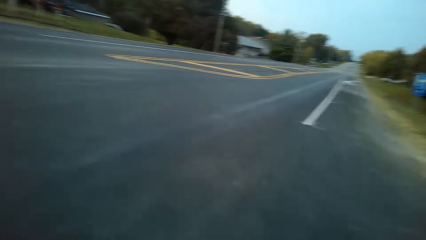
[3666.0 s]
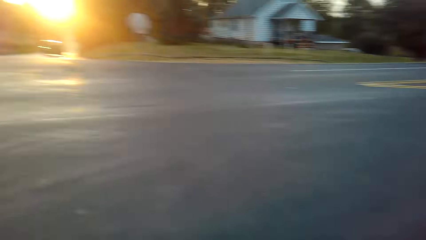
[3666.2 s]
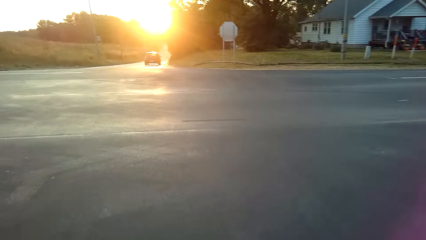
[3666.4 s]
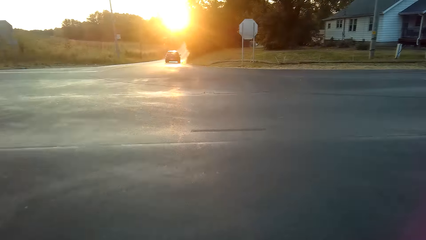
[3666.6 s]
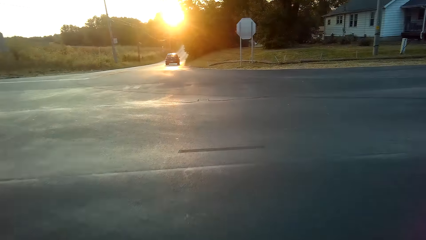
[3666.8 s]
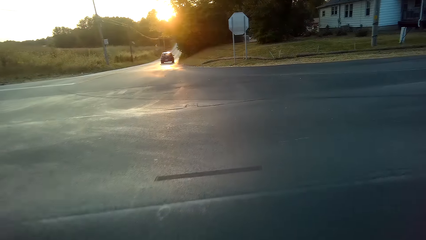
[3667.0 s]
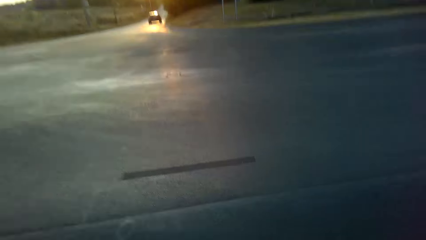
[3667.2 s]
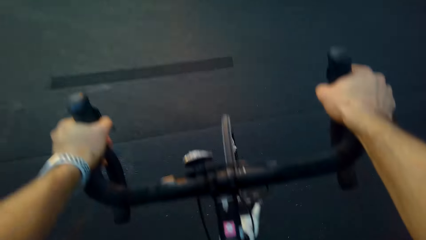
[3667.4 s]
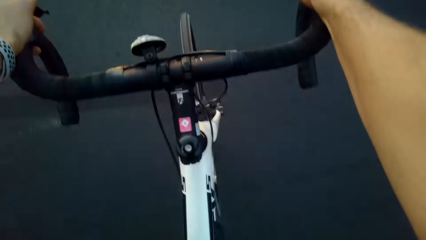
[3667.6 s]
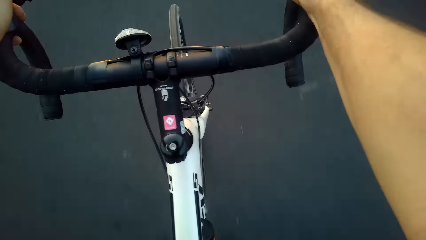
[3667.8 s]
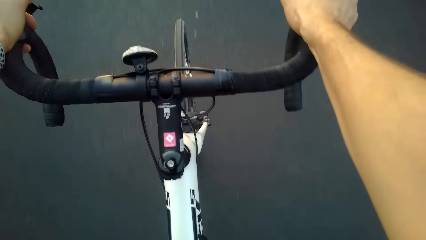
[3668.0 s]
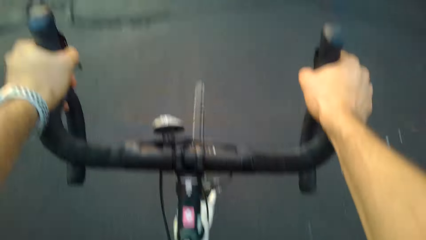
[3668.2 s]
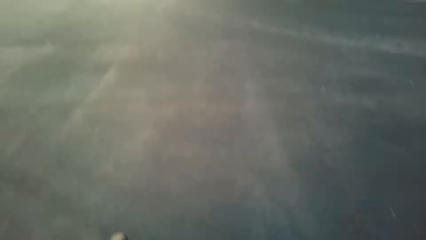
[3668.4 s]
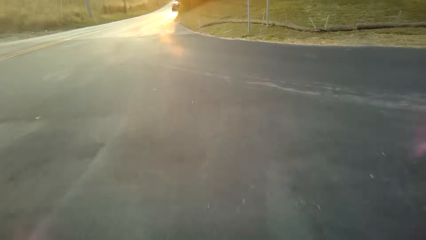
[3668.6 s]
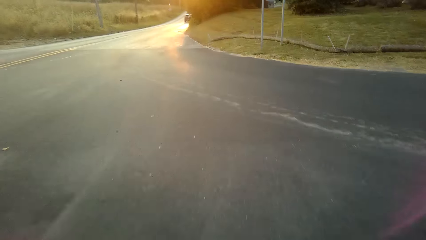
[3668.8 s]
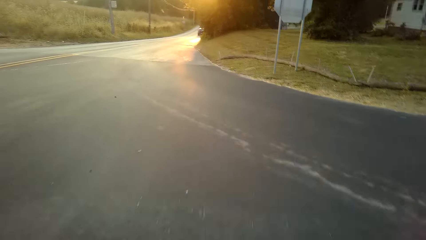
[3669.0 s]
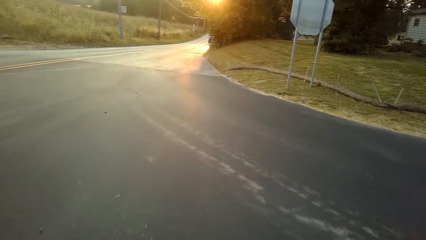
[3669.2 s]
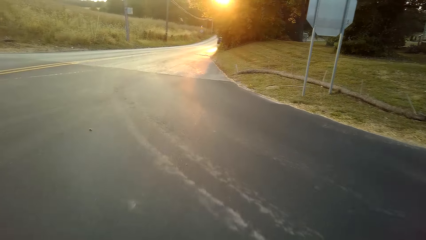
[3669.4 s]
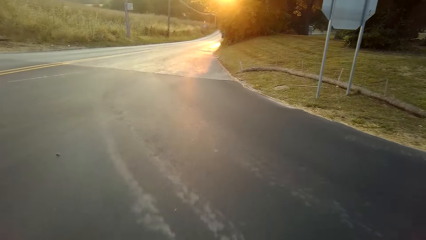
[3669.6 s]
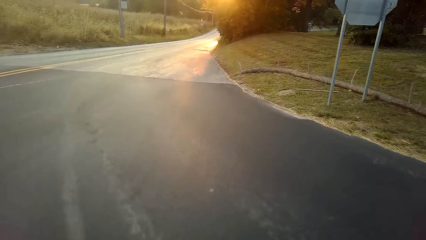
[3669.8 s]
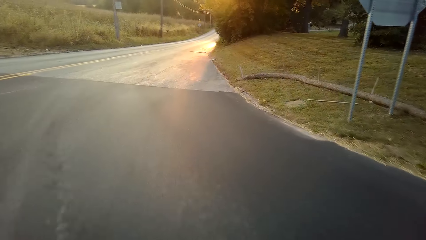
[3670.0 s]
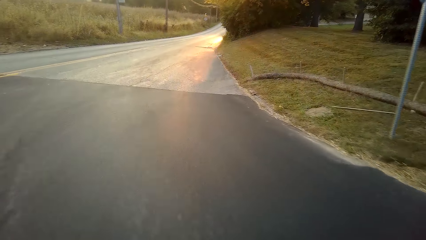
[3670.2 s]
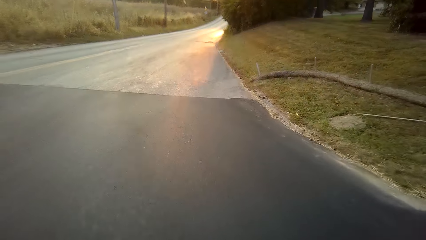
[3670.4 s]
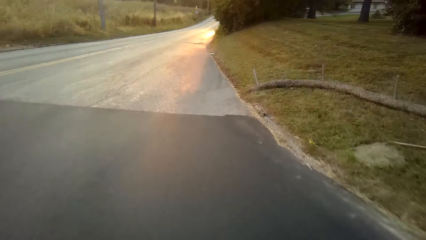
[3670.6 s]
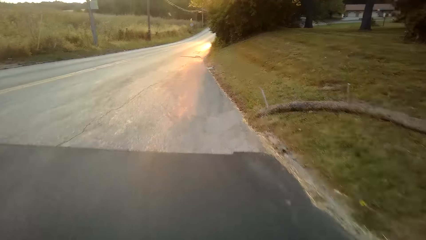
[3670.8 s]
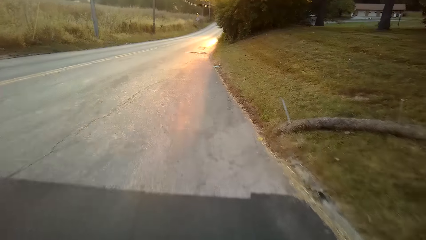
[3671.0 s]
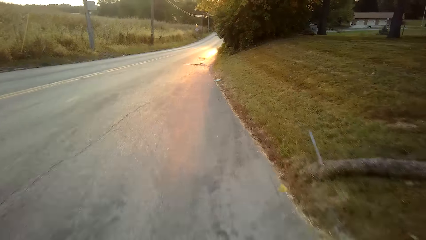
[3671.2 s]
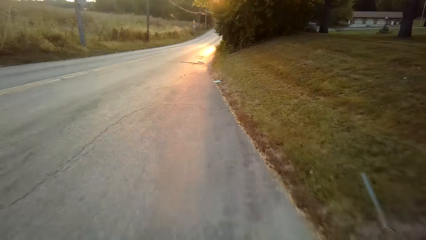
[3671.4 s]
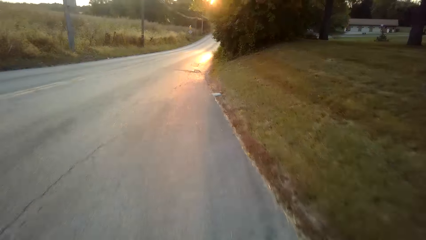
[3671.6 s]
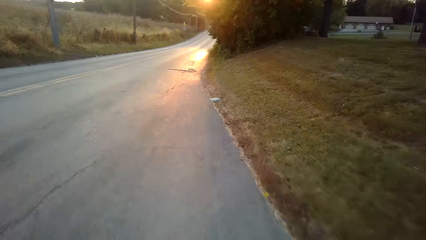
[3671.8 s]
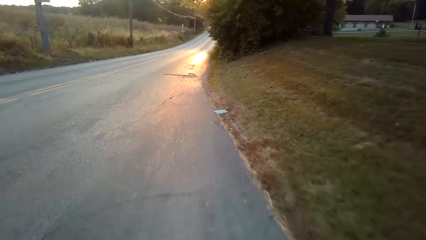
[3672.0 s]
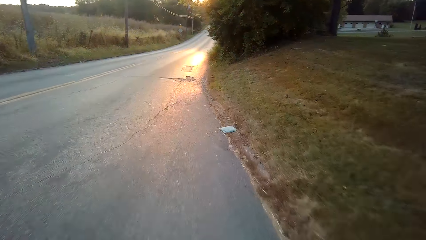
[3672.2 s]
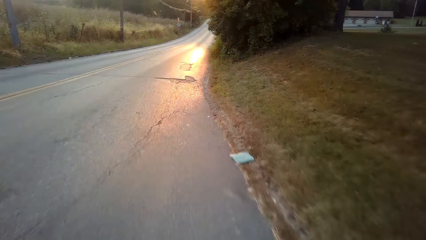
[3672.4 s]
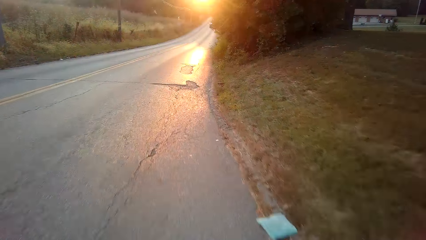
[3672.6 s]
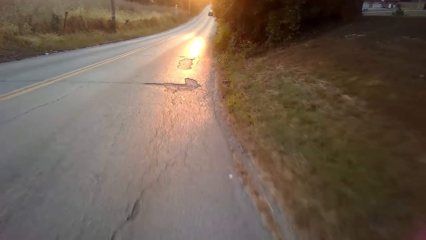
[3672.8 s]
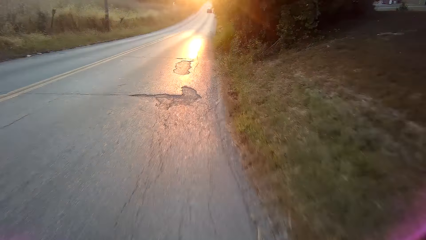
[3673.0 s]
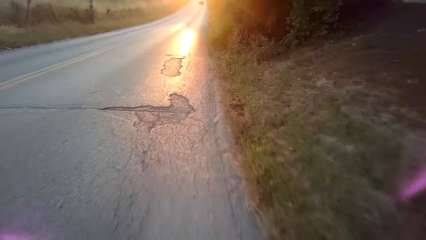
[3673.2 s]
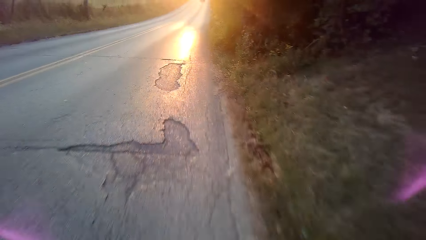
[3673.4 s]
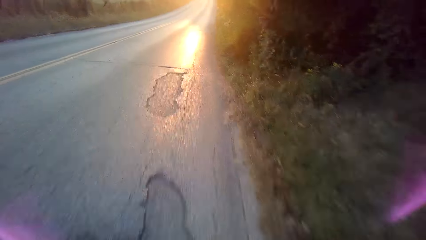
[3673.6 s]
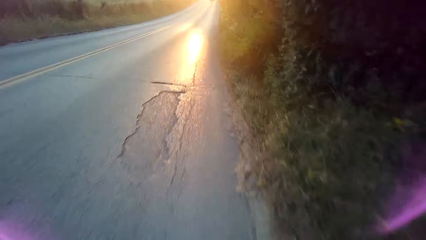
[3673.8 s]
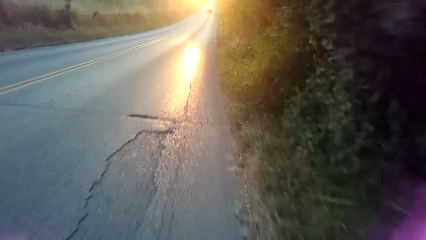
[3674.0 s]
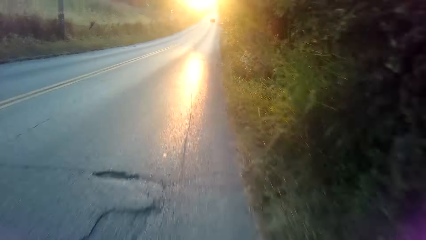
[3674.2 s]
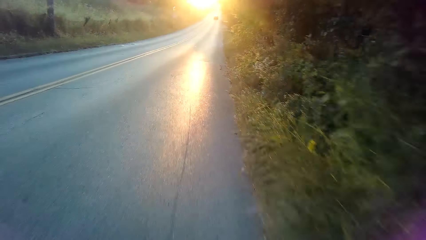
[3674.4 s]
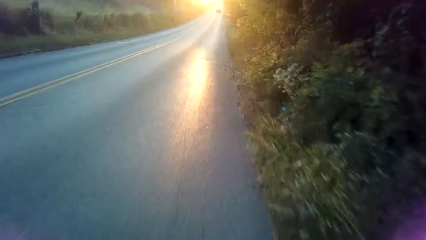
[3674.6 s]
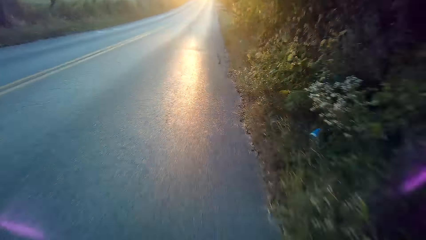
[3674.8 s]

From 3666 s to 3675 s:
The camera wearer rides a bicycle on the road.
